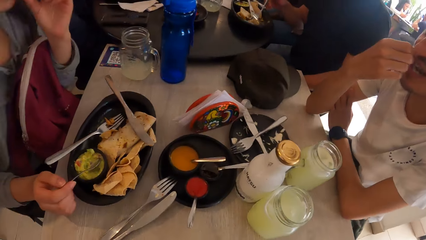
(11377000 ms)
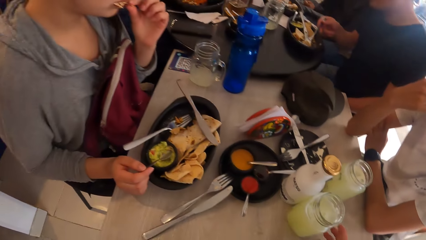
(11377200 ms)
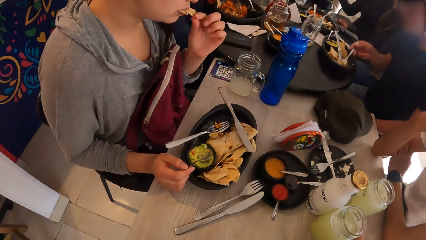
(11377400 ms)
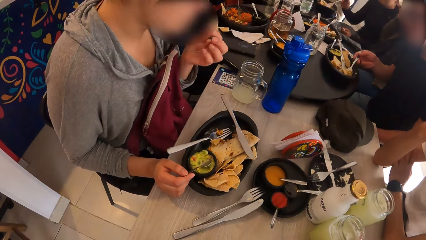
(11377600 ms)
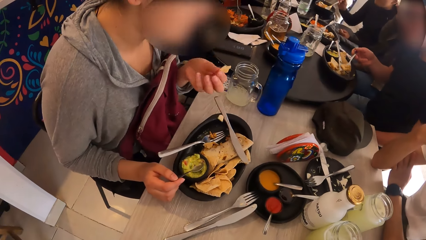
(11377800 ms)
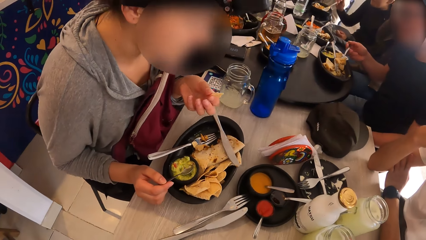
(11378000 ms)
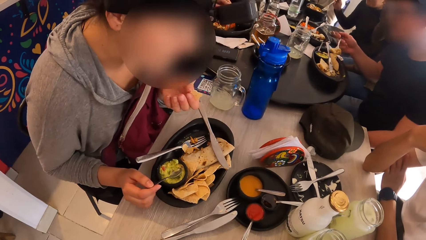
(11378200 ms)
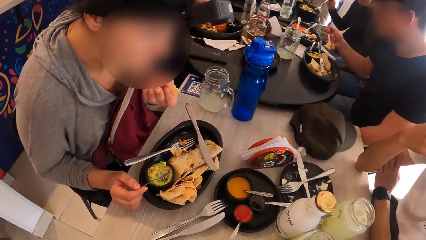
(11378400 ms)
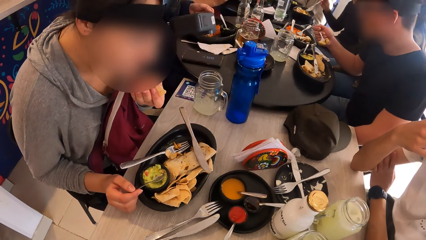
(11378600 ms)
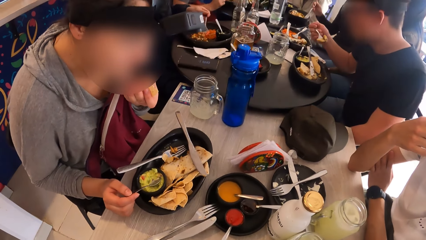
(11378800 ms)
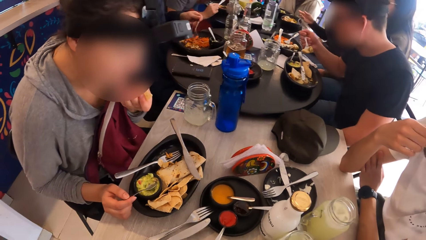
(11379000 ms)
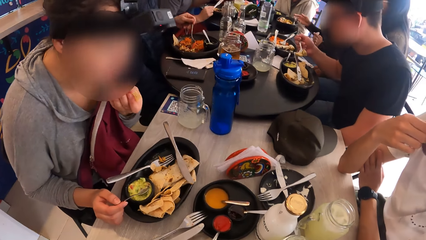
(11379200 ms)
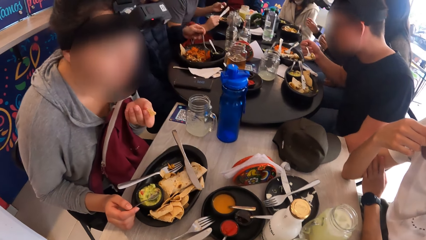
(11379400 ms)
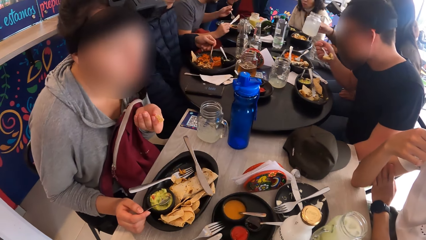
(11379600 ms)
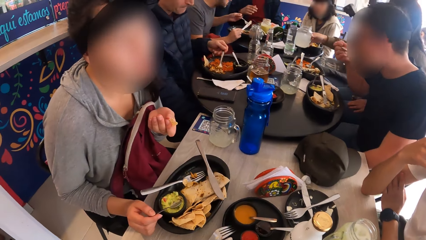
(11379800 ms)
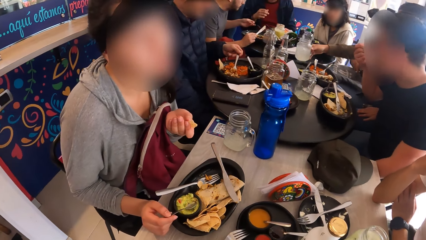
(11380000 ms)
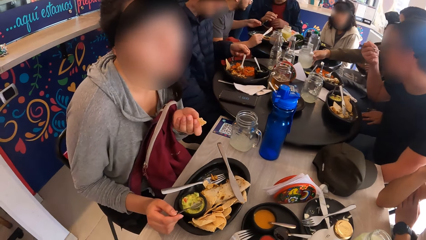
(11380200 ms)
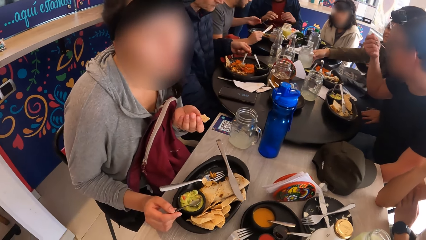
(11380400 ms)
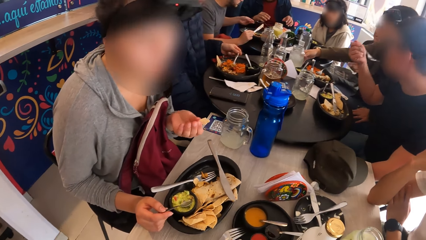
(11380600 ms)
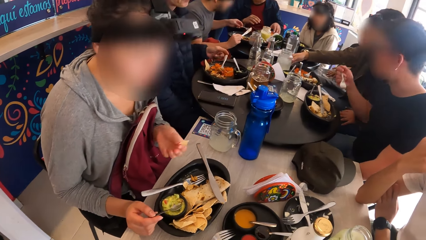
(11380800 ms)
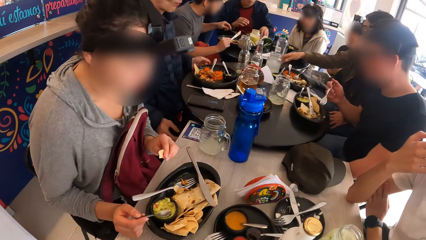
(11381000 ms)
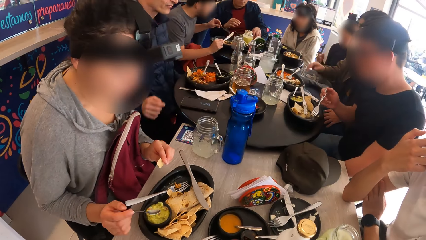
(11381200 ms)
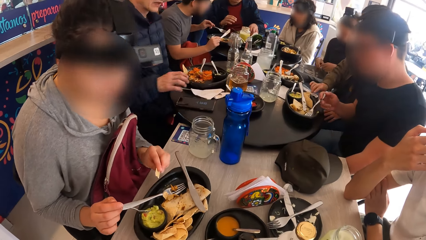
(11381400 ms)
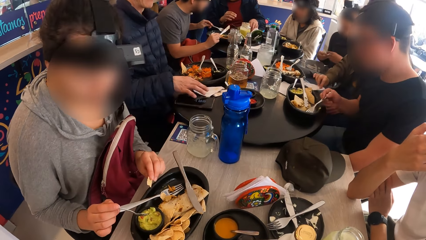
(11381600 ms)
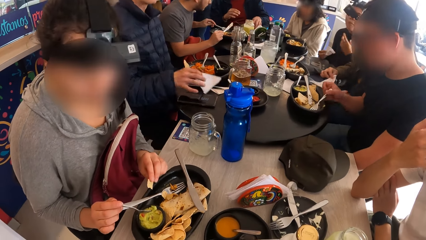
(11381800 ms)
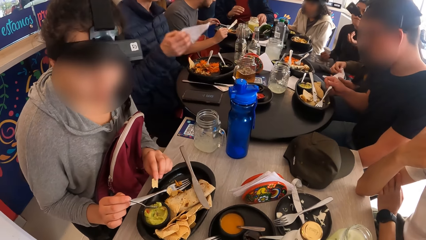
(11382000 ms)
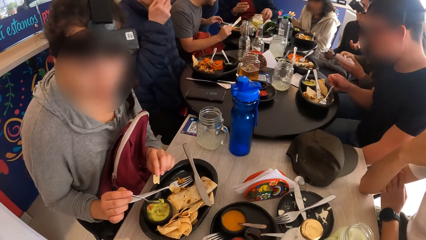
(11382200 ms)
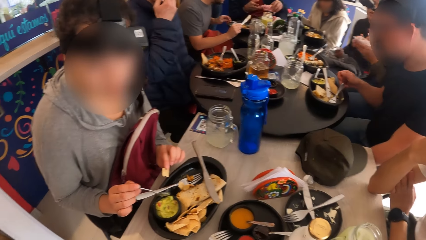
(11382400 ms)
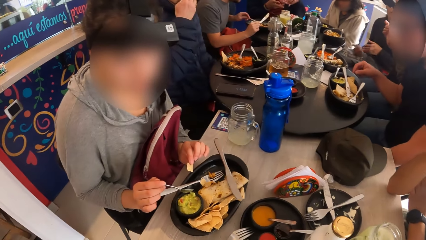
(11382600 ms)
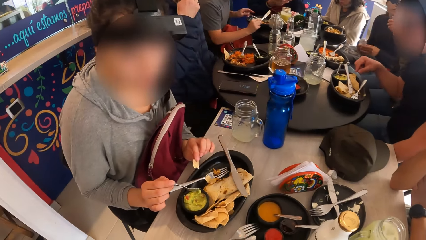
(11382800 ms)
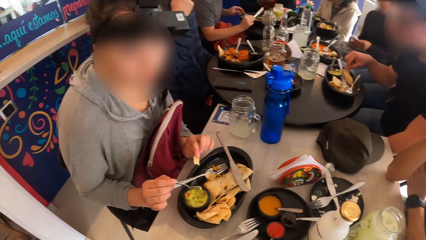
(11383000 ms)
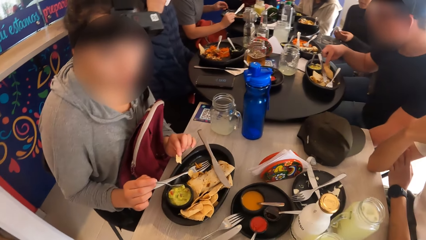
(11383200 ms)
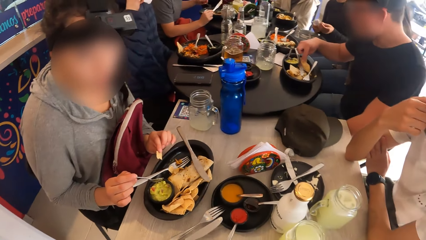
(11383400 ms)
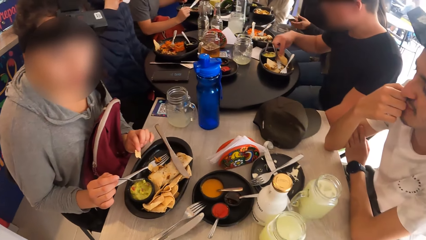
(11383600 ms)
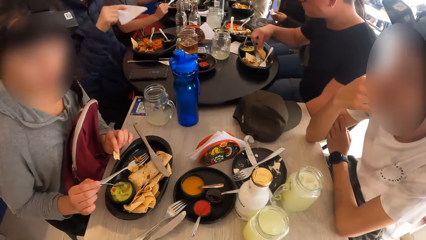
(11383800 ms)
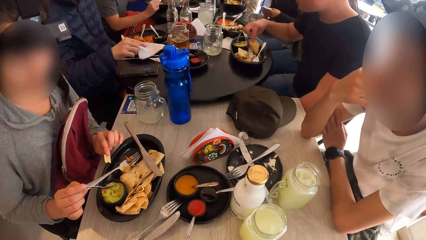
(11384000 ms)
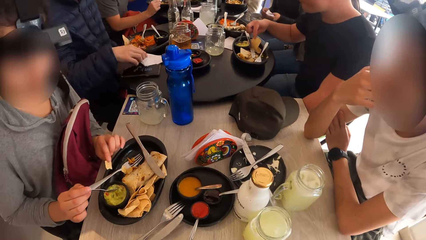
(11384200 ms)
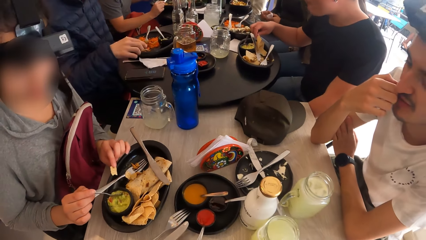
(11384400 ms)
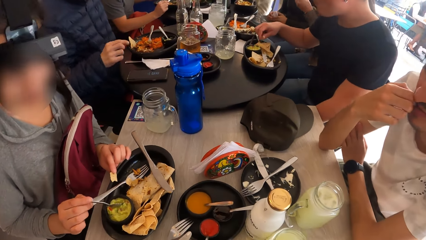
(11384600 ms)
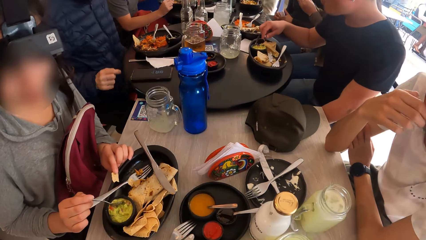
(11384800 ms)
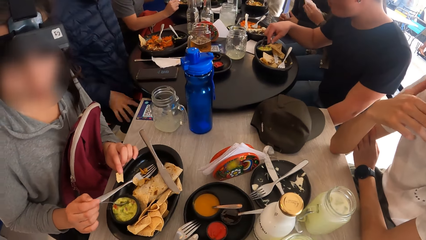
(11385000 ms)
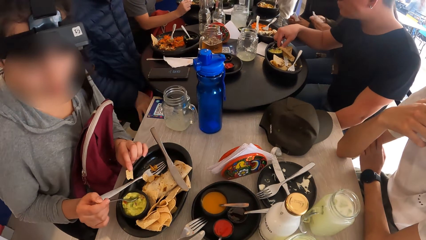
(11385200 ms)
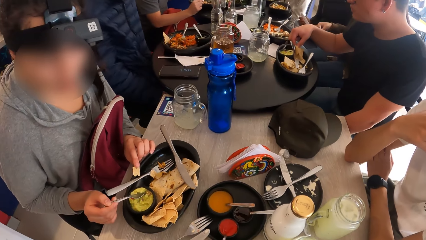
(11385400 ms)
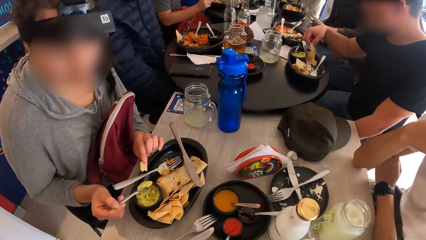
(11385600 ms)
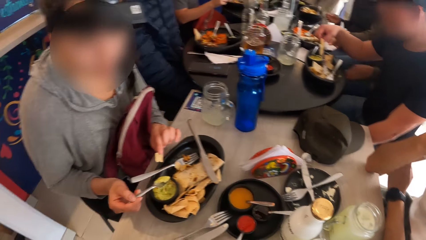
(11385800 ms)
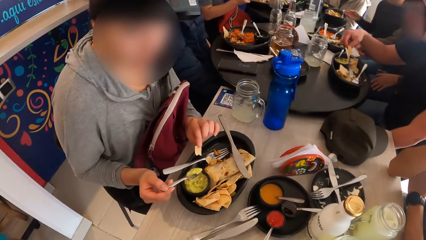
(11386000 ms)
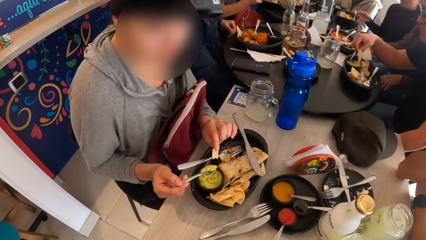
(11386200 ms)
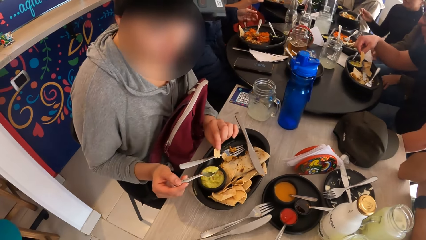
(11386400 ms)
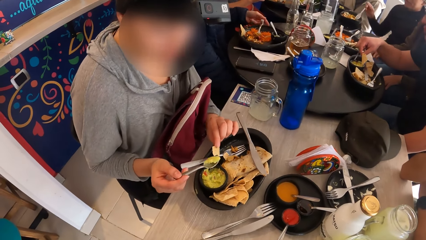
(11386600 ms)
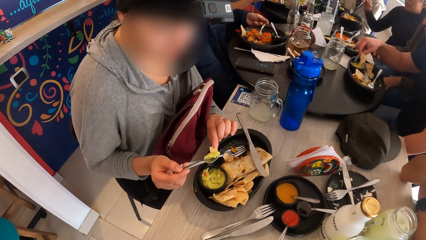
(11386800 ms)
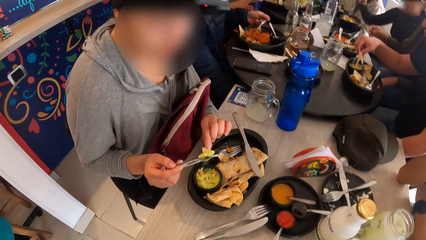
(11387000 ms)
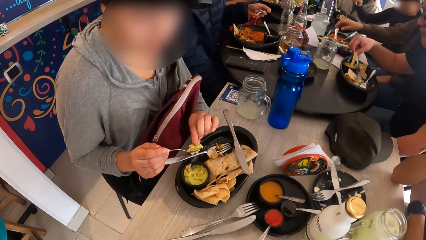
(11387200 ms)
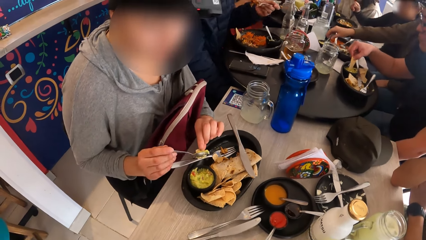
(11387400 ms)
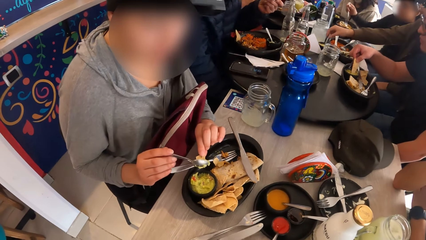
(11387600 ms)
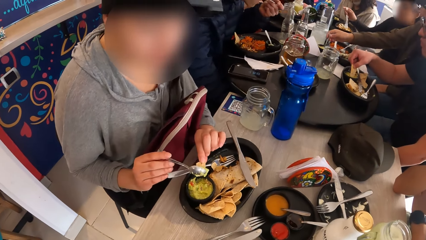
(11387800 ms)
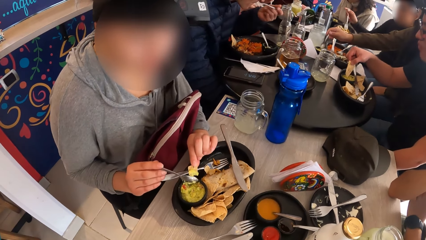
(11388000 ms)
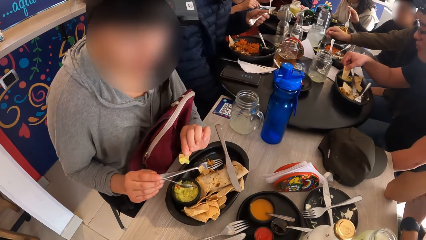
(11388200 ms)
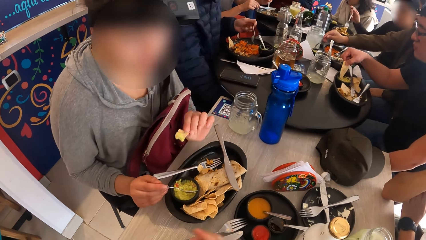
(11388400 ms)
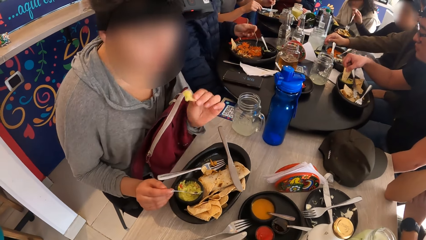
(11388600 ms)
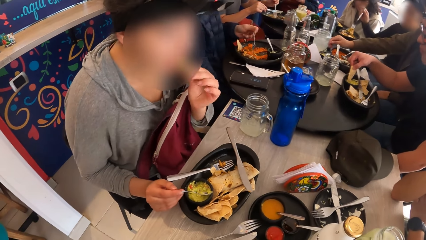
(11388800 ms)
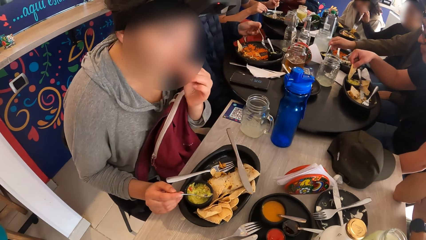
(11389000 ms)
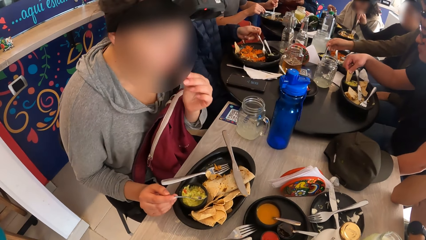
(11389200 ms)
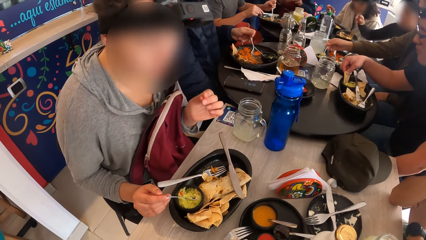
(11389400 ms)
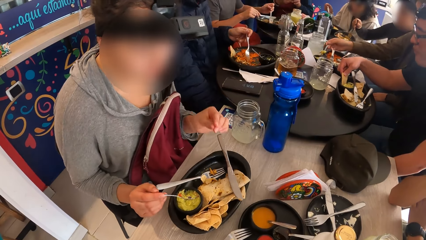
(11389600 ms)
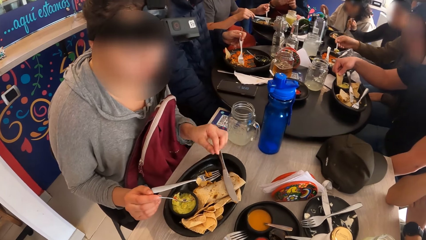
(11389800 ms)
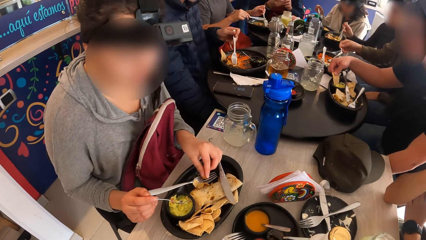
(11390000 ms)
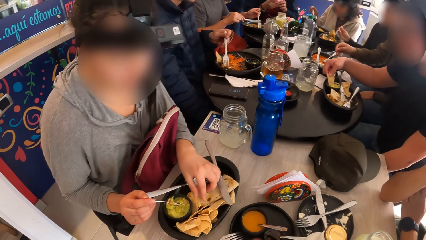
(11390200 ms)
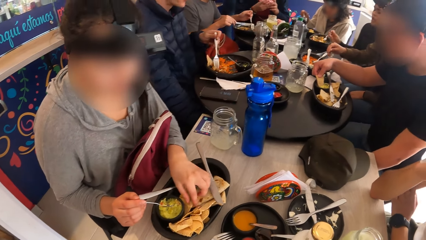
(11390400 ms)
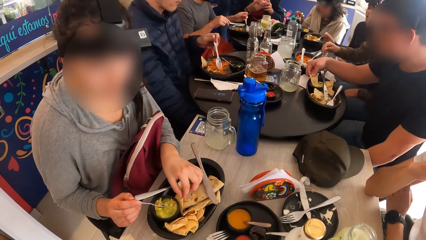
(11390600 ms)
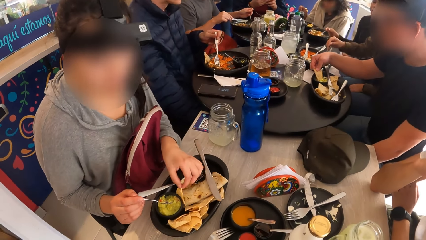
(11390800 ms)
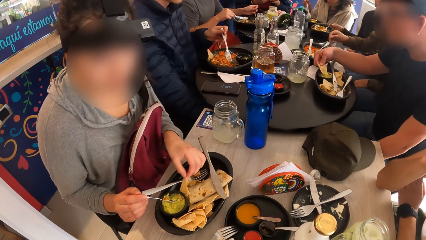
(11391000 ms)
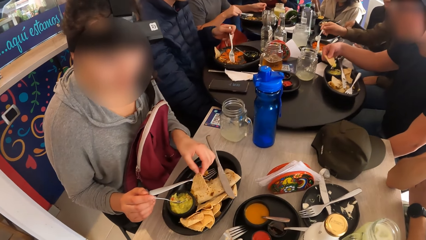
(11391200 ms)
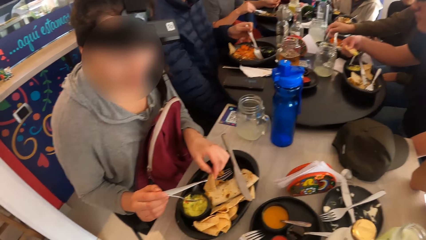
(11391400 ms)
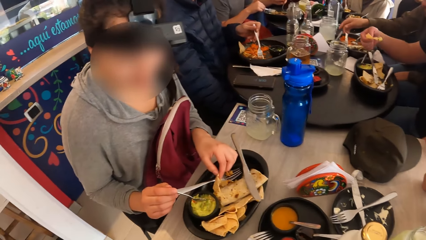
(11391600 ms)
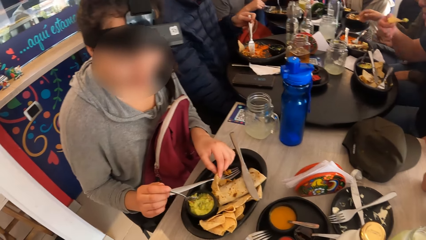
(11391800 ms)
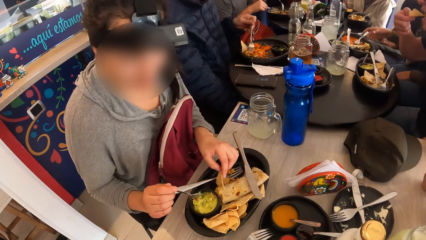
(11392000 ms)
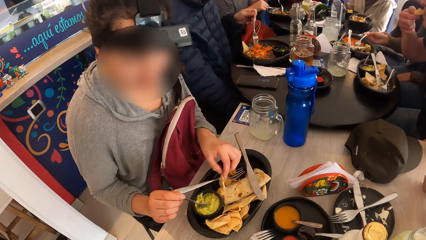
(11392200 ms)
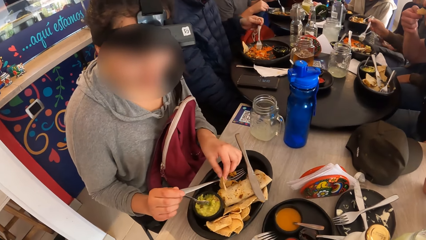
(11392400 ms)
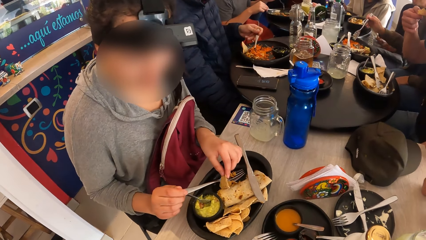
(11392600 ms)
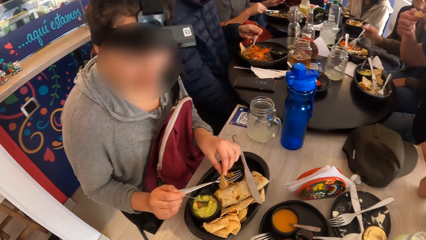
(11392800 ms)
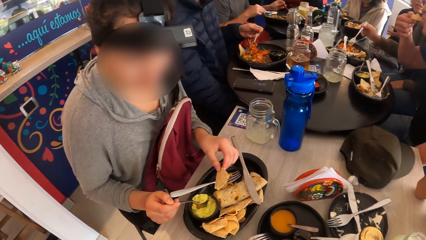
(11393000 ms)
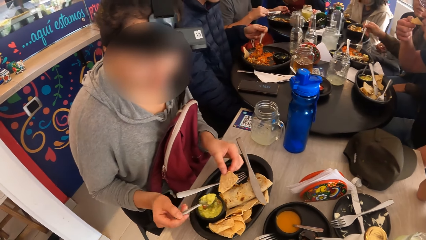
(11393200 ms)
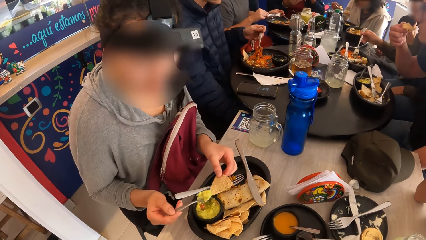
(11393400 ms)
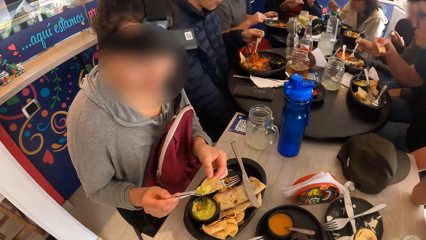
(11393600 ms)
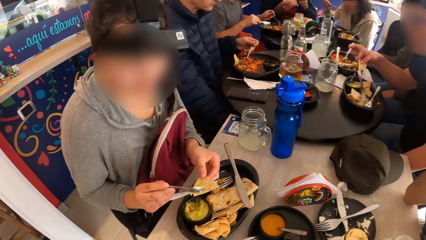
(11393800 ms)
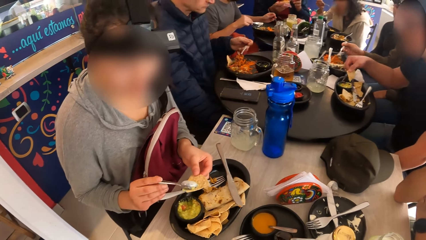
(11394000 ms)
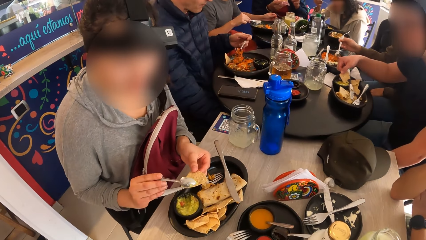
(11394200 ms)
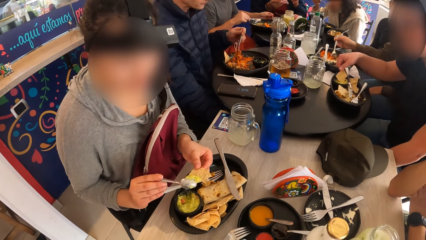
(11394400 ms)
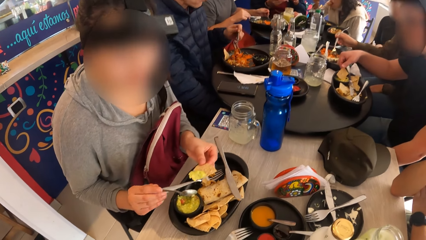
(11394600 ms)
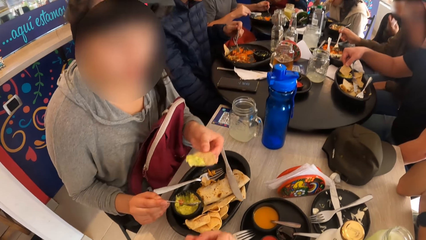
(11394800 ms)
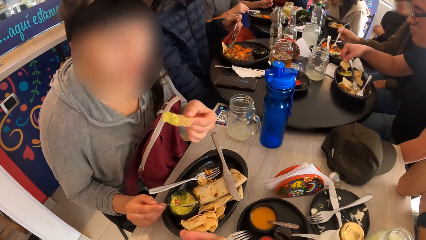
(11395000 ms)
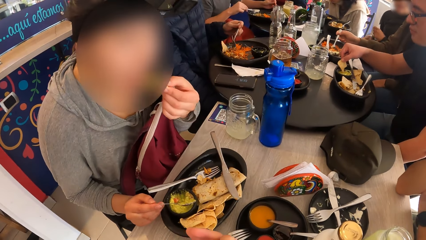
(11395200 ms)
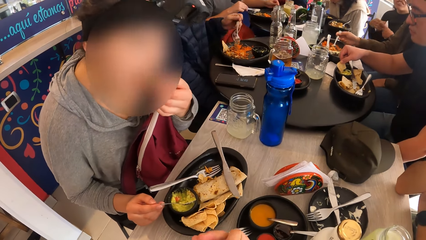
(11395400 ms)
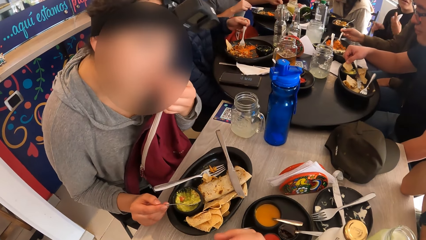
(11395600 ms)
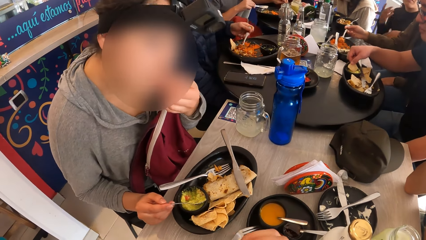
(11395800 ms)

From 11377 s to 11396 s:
The camera wearer stares at a lady. They stare at the table. The lady eats food. The camera wearer stares at the lady.
